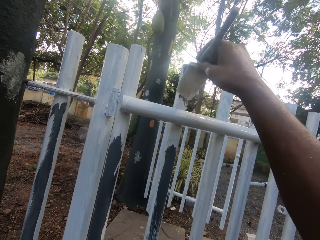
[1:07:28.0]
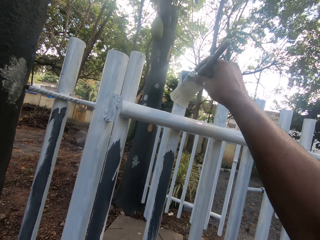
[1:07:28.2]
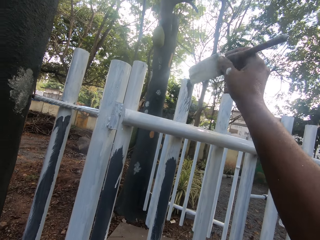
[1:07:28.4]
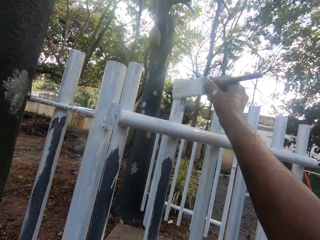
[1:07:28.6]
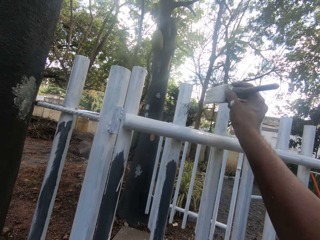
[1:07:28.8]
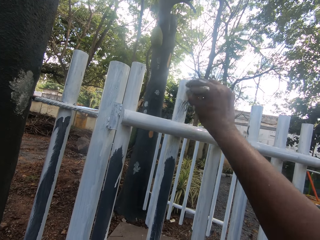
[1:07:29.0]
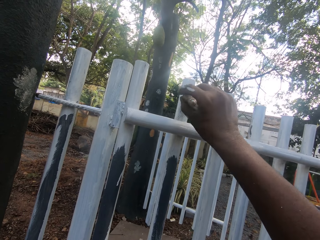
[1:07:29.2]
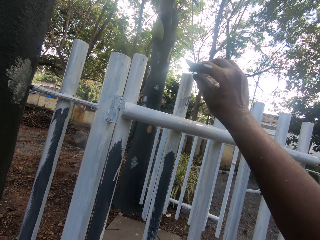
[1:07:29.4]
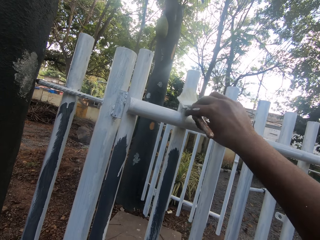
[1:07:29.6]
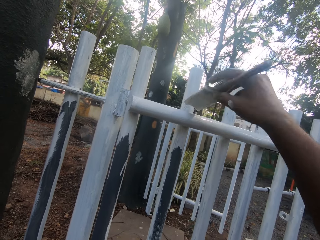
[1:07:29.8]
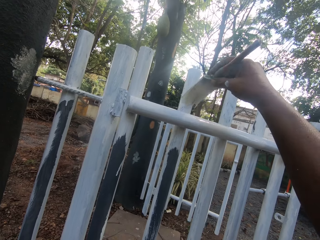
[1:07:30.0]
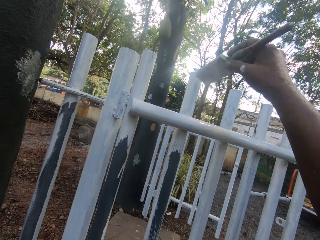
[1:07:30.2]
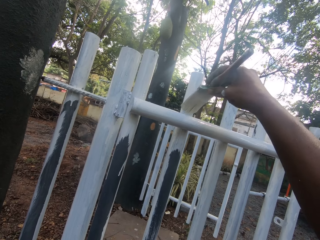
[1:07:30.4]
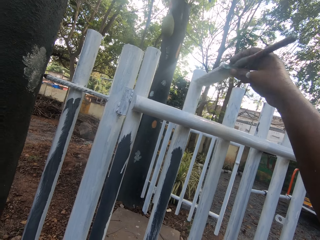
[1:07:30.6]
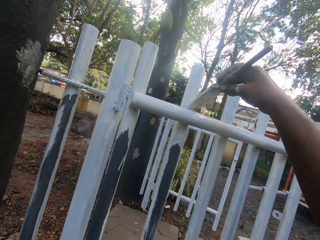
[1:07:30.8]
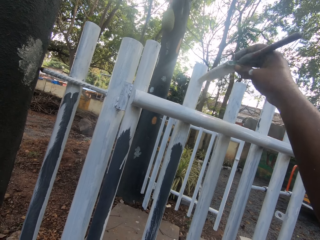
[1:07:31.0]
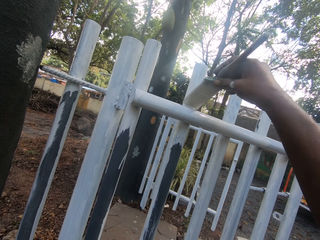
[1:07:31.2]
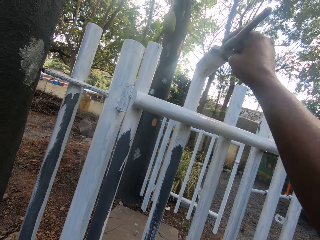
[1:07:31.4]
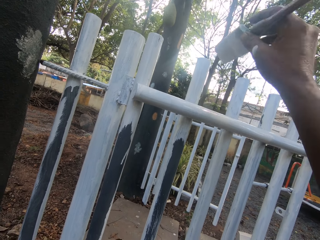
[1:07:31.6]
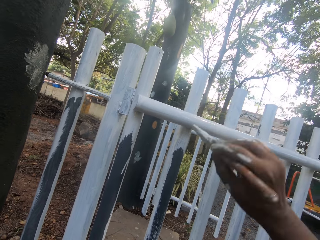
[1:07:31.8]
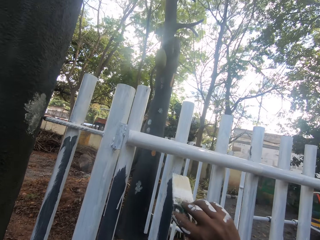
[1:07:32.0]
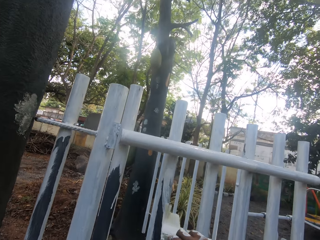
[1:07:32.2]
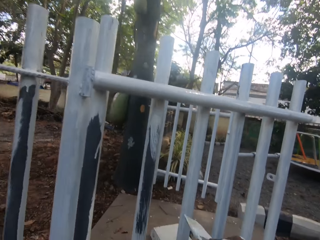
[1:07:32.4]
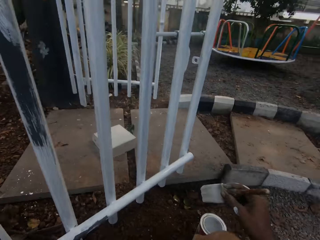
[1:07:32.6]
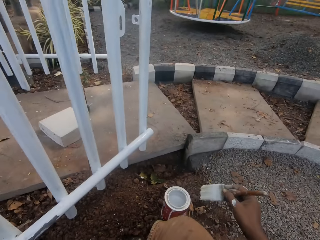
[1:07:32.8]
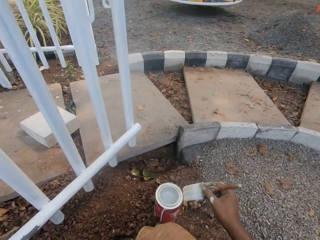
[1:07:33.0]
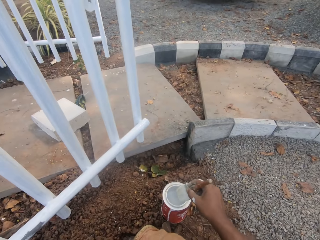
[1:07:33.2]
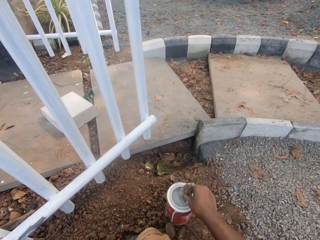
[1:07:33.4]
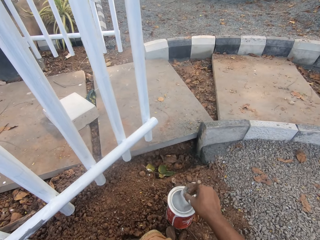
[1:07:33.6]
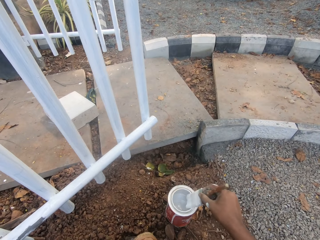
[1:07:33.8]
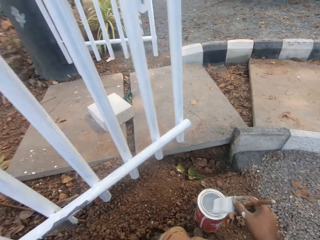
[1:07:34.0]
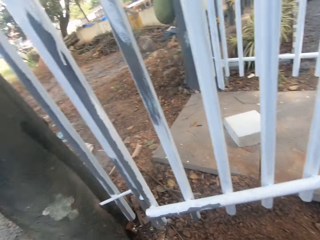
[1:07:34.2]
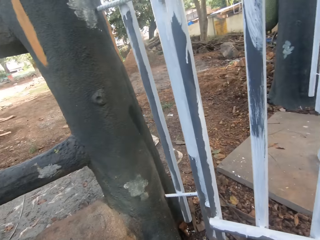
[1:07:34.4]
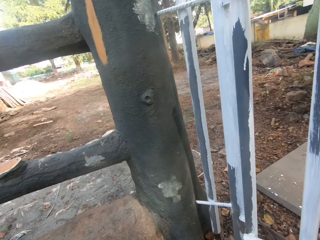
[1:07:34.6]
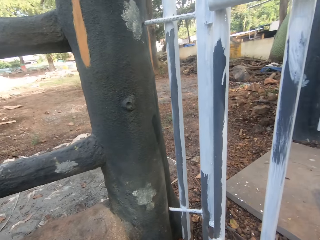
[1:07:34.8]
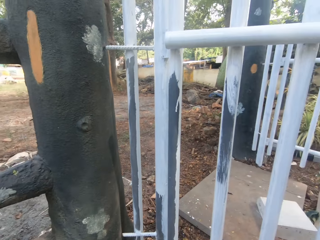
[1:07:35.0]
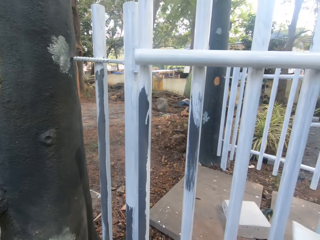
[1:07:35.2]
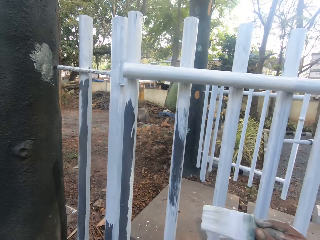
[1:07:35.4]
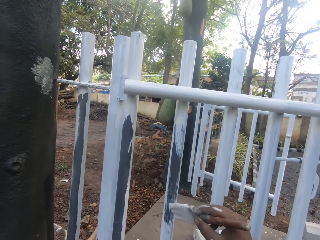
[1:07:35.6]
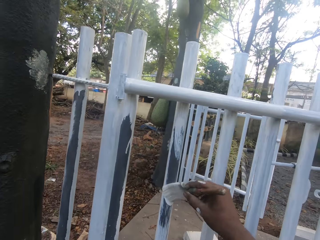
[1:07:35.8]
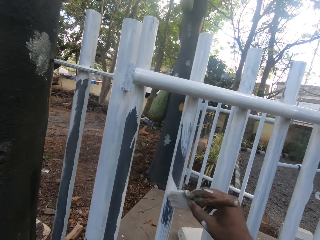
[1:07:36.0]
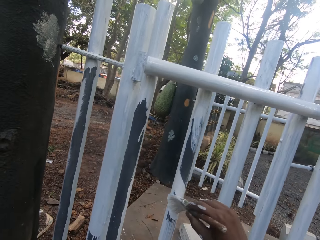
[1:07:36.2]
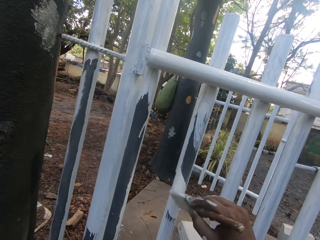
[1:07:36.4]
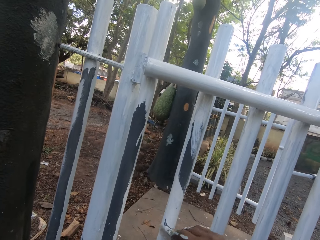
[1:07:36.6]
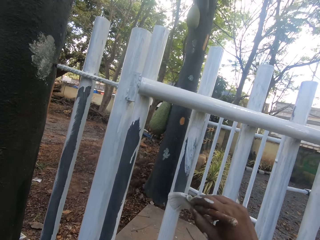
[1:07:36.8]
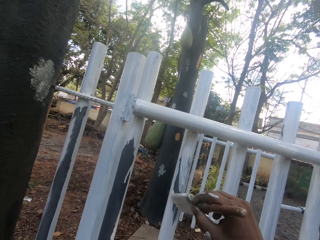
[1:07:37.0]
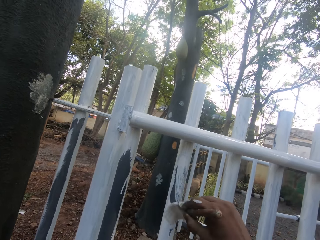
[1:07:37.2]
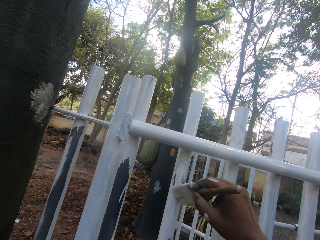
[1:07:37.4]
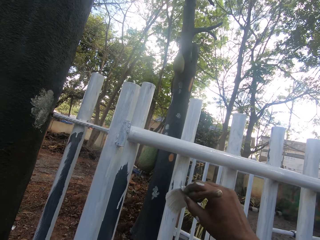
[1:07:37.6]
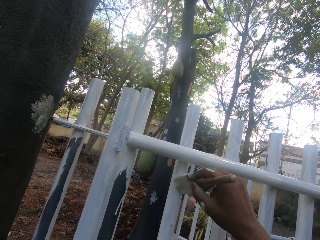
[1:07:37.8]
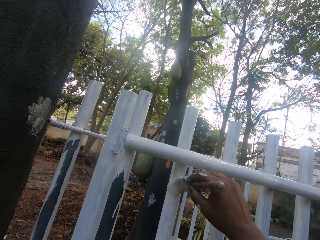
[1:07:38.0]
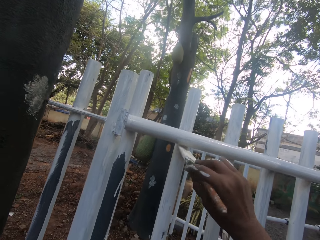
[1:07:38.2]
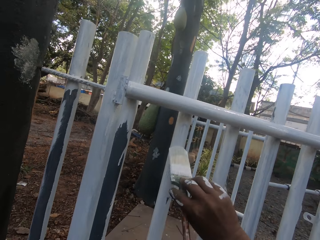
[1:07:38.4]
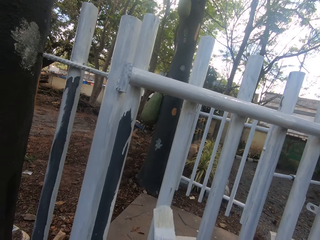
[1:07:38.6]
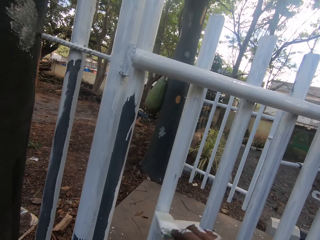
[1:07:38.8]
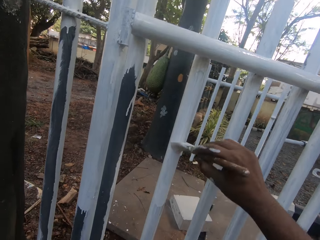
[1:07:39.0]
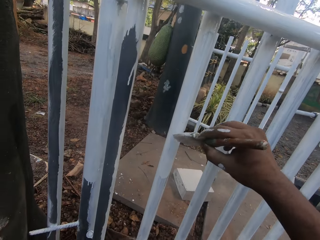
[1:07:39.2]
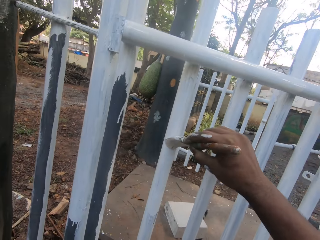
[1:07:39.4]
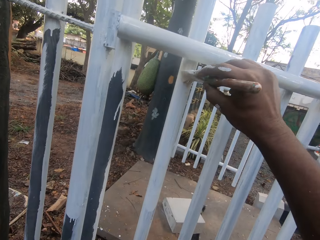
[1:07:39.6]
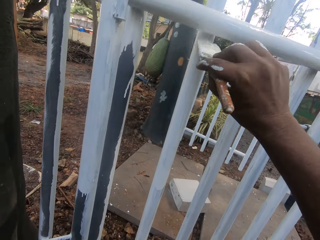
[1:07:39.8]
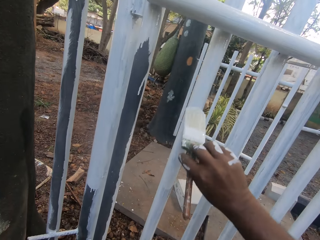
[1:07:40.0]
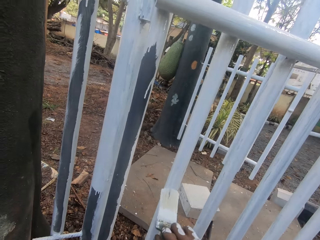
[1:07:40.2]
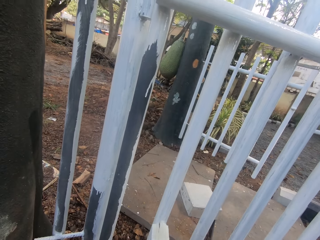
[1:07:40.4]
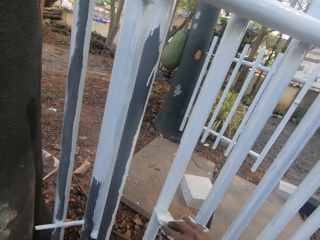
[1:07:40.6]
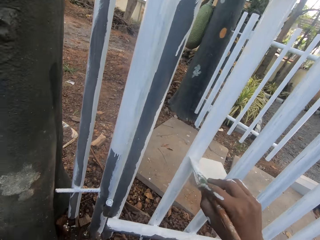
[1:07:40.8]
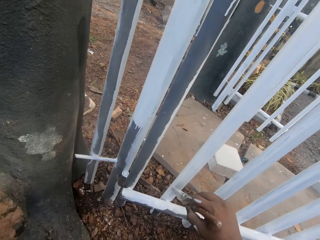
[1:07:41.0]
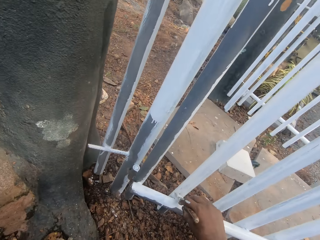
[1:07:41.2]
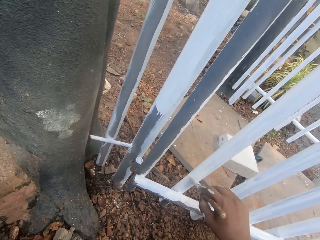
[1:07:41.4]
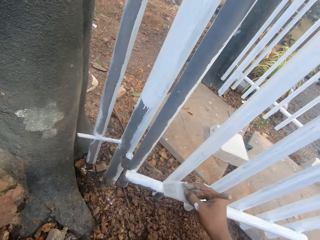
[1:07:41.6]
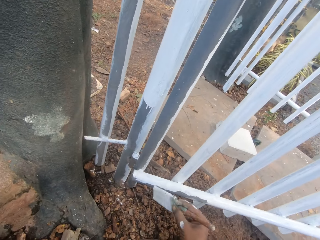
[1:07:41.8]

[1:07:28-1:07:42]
The camera wearer dips a brush in a paint can. They look around. They paint on the gate.

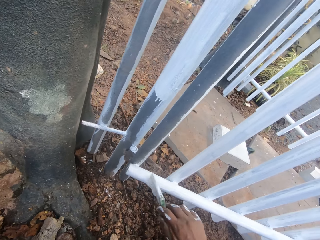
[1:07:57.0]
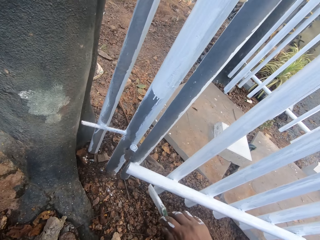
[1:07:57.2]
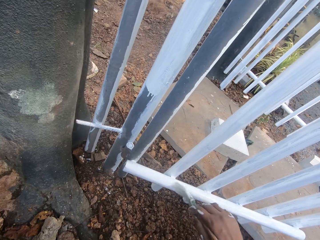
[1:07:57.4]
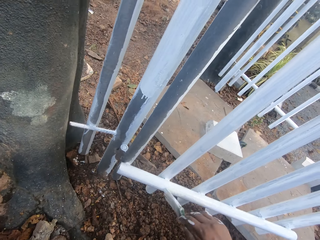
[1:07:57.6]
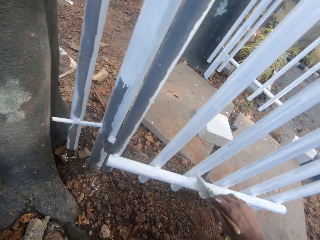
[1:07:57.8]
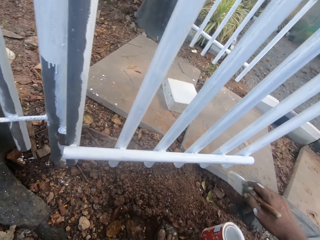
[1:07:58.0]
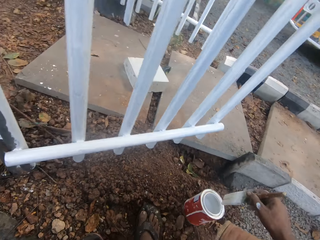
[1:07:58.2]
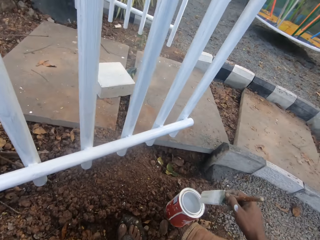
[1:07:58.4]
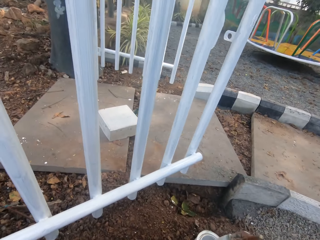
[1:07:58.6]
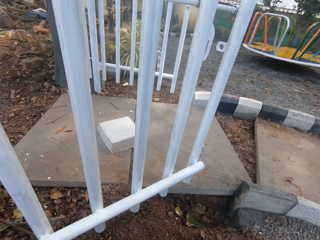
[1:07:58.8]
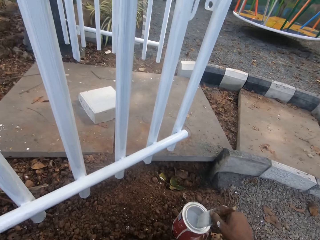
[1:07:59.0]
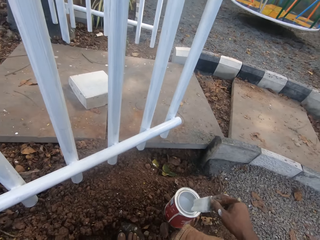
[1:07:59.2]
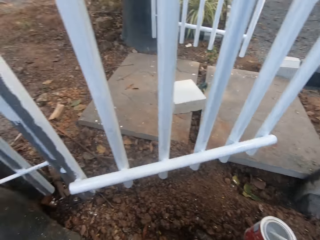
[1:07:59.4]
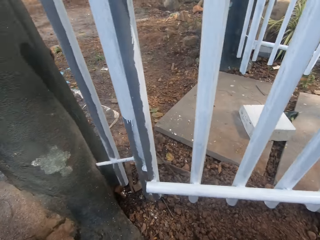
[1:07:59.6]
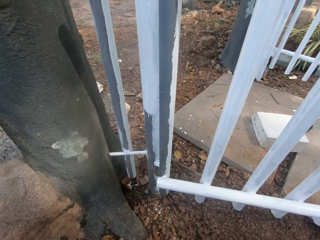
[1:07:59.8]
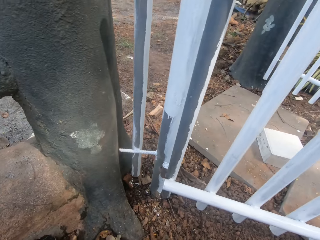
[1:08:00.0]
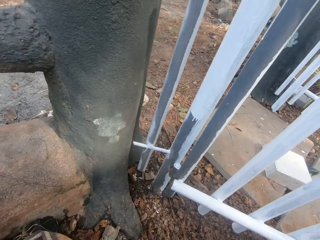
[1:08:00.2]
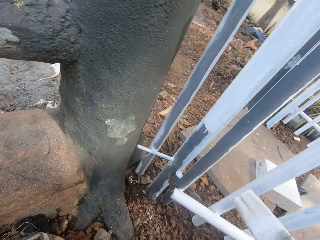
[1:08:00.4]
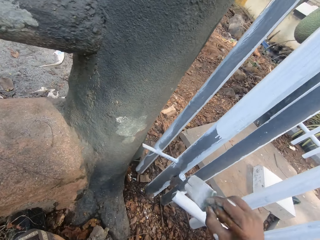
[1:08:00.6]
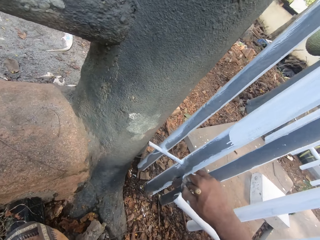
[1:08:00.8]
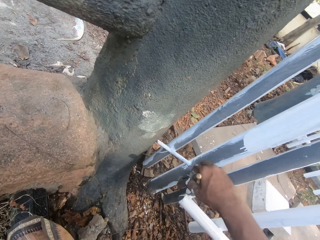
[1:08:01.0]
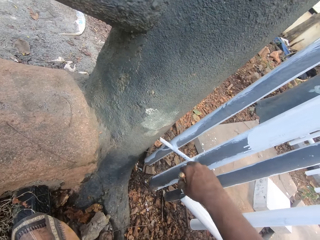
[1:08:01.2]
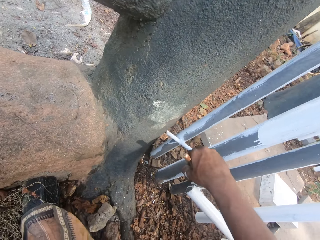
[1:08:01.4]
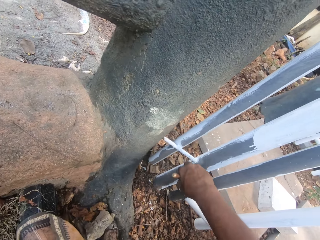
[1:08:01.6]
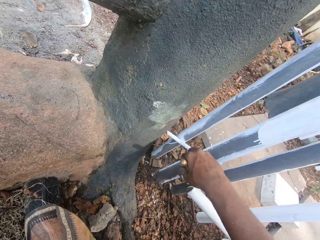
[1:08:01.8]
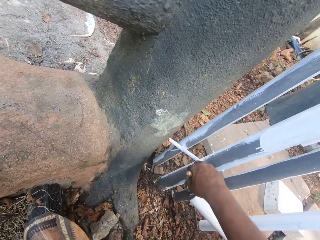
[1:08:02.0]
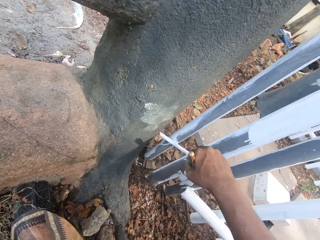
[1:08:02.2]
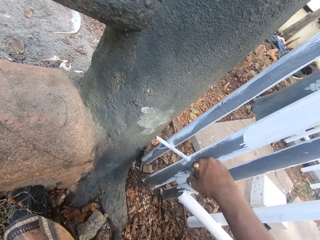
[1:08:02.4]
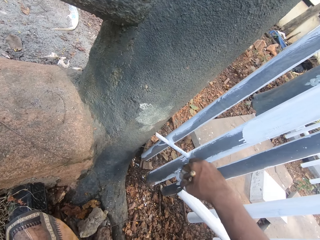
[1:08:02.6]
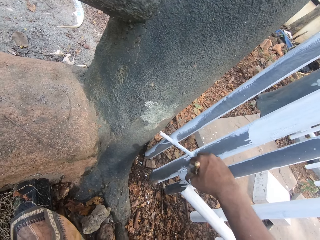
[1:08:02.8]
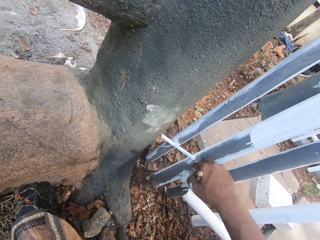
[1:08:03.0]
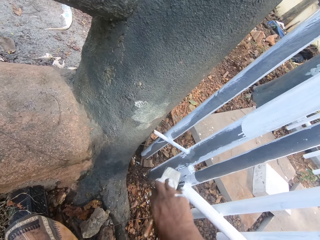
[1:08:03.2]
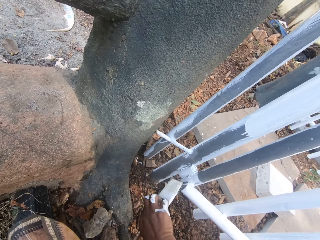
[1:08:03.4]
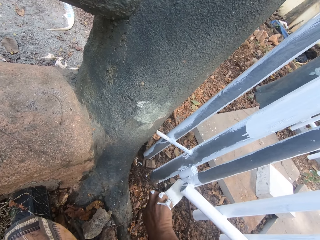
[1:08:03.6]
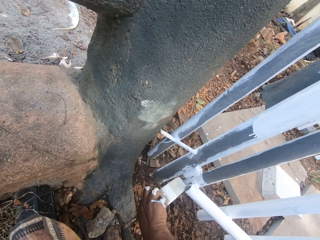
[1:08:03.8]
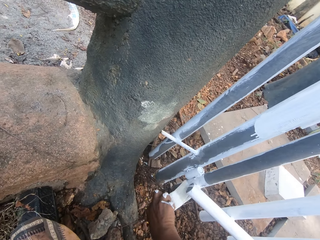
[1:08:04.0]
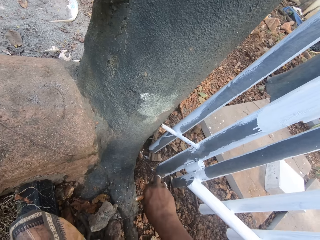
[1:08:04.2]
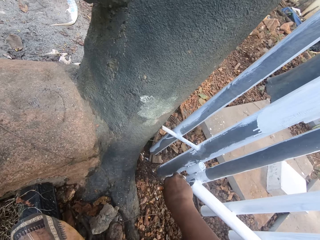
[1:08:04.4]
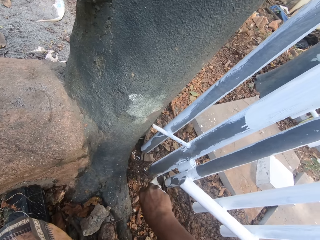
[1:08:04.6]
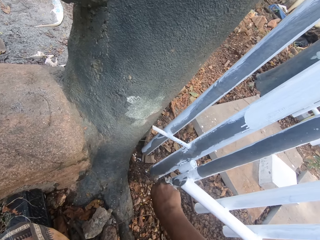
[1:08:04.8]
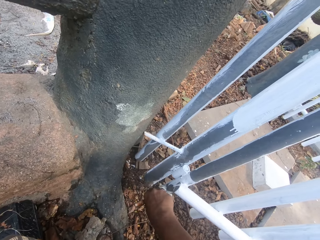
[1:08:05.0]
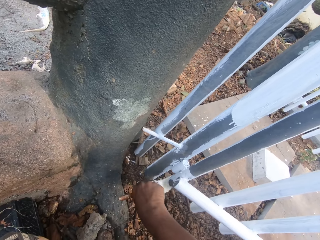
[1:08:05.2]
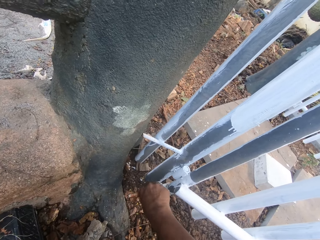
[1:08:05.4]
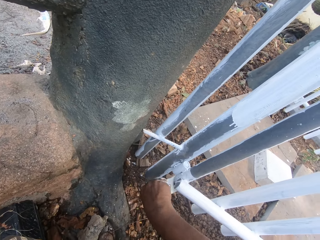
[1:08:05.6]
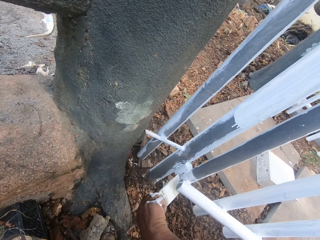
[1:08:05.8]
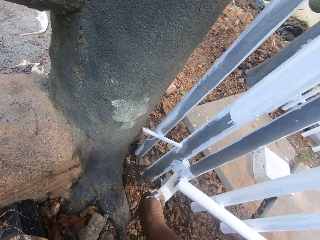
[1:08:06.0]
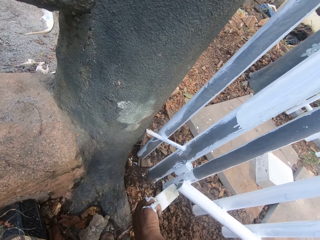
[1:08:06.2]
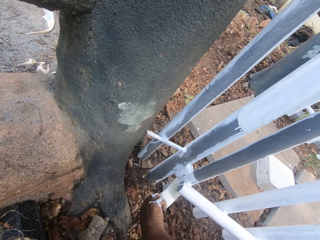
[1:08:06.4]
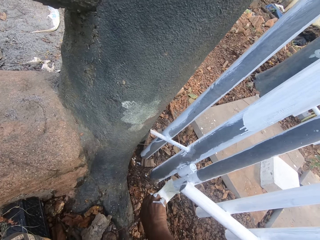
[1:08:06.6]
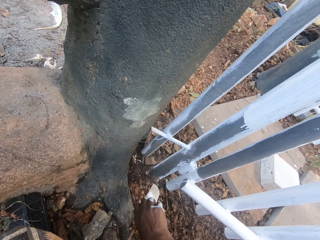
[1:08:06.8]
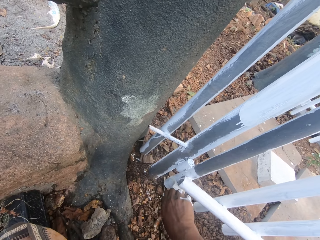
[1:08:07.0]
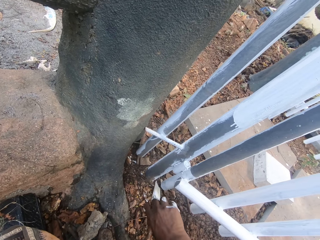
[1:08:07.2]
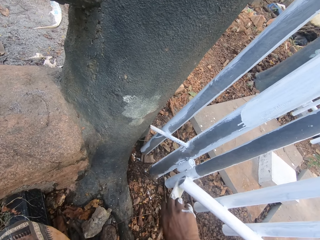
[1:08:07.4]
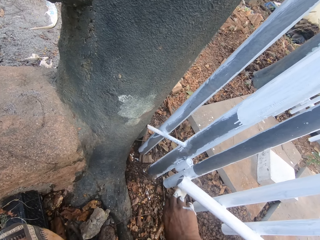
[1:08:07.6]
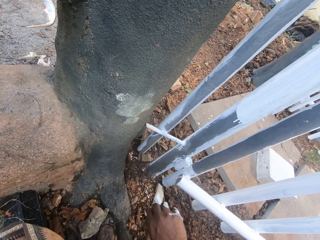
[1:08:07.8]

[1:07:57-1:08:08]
The camera wearer dips a brush in a paint can. They look around. They paint on the gate.
